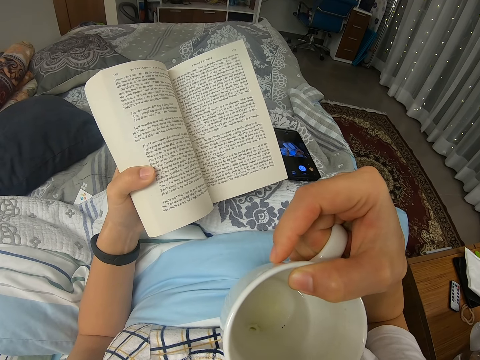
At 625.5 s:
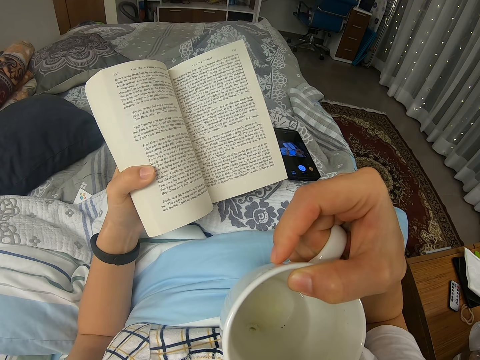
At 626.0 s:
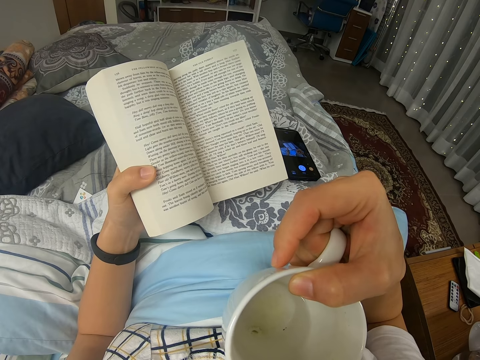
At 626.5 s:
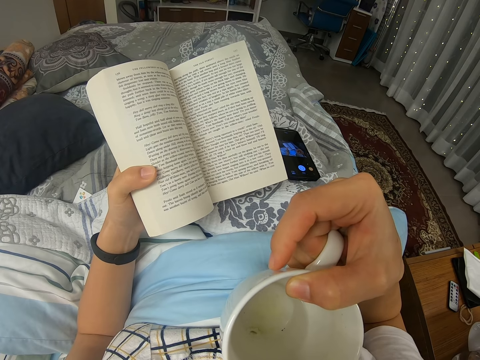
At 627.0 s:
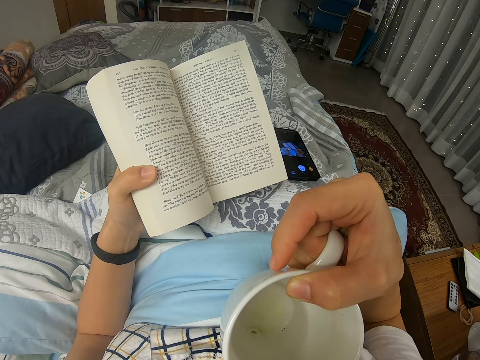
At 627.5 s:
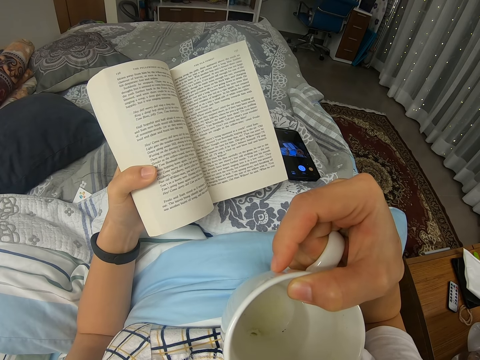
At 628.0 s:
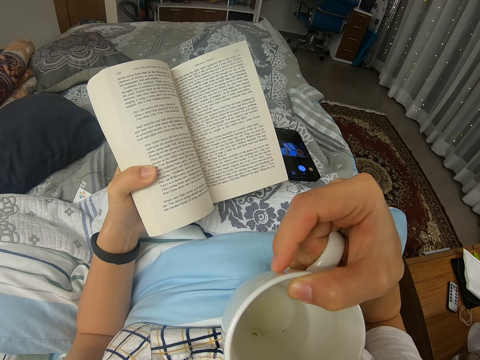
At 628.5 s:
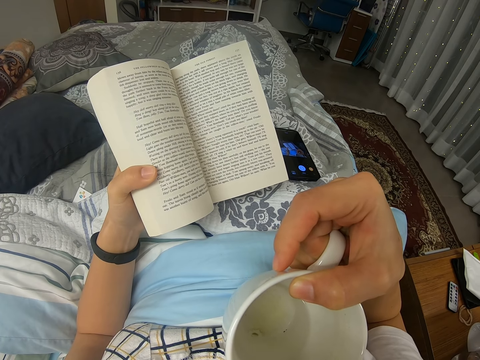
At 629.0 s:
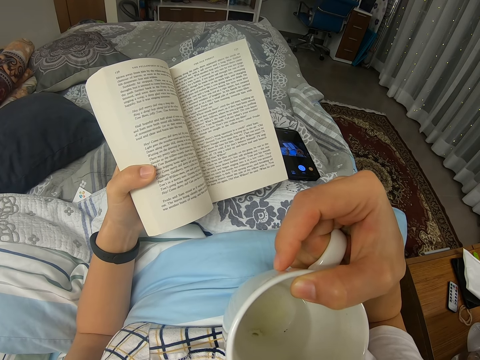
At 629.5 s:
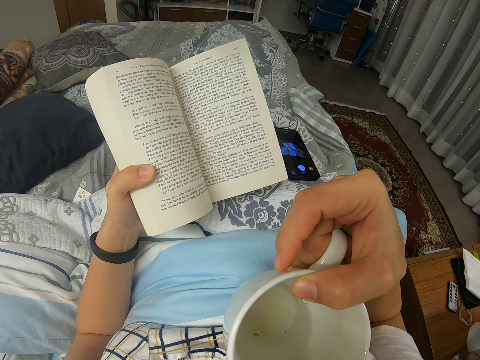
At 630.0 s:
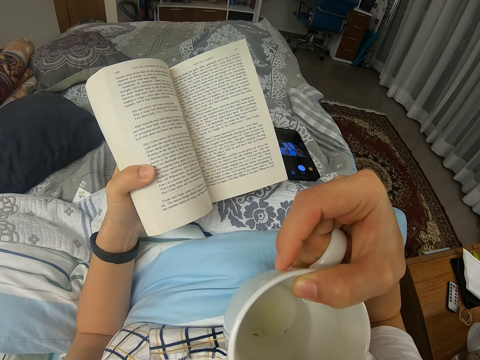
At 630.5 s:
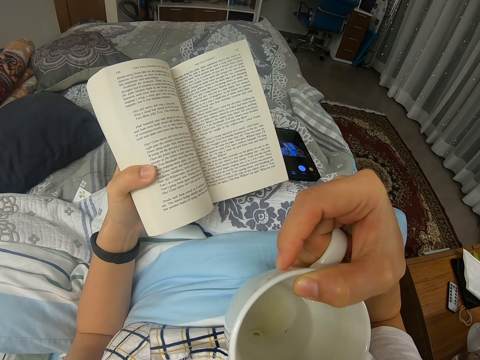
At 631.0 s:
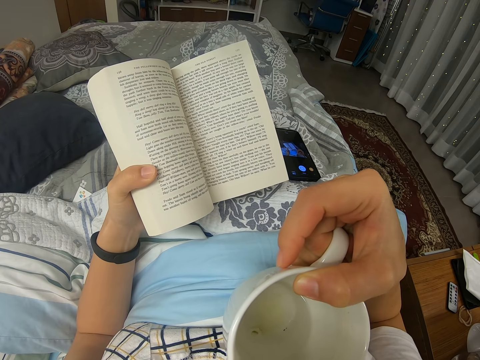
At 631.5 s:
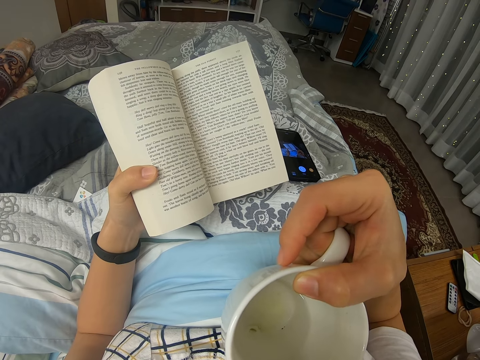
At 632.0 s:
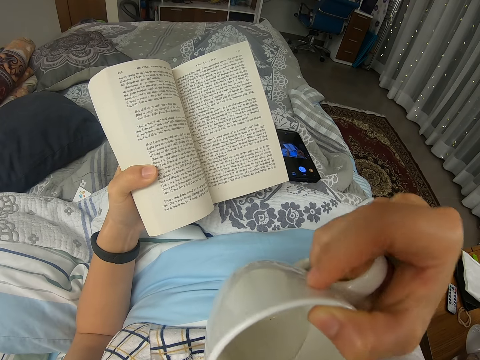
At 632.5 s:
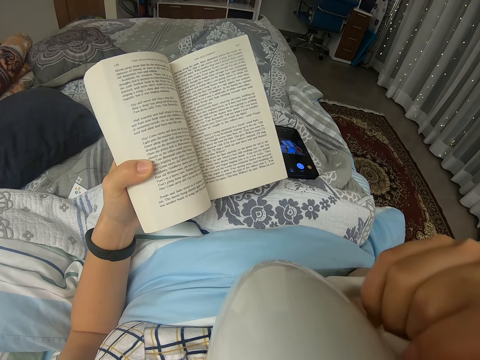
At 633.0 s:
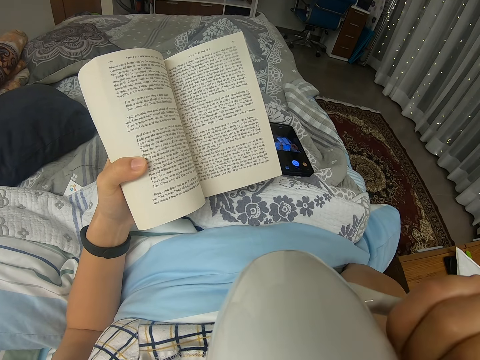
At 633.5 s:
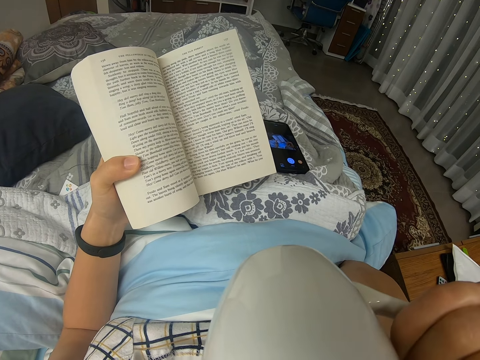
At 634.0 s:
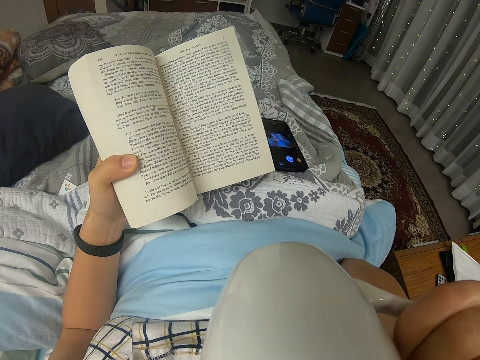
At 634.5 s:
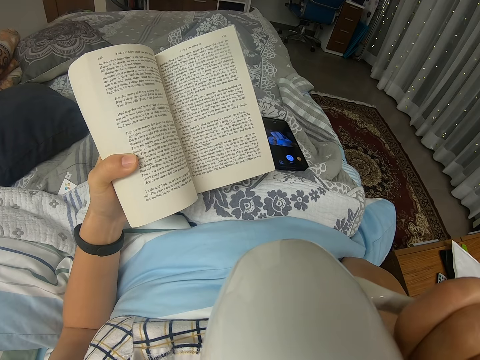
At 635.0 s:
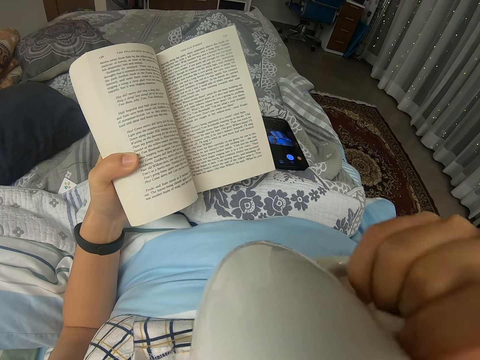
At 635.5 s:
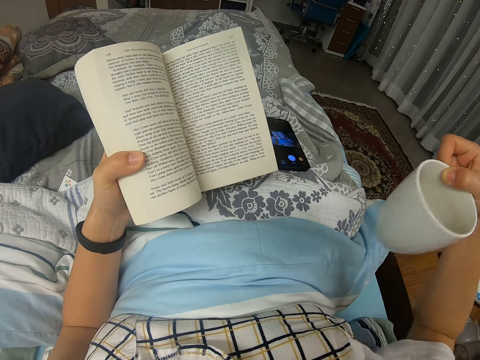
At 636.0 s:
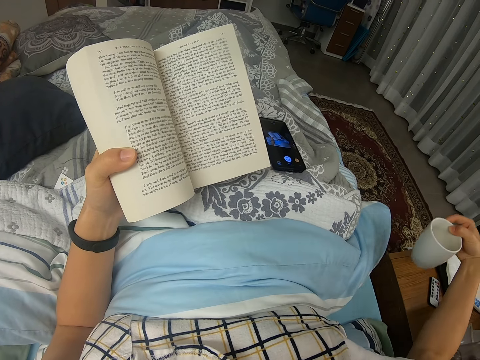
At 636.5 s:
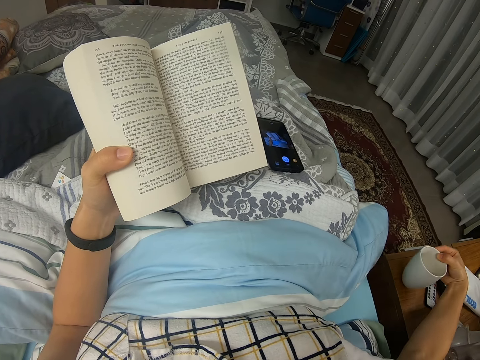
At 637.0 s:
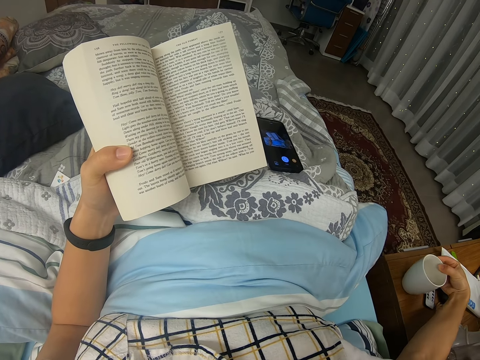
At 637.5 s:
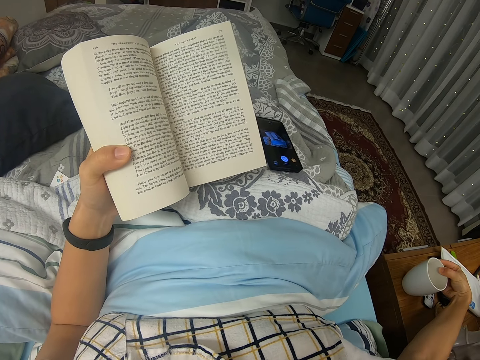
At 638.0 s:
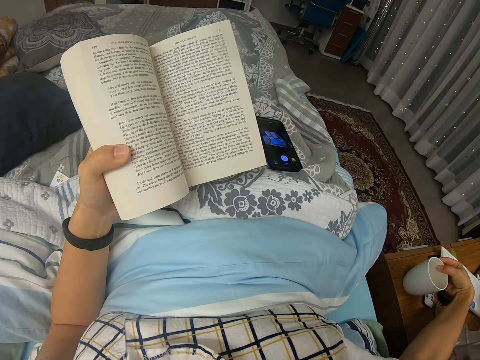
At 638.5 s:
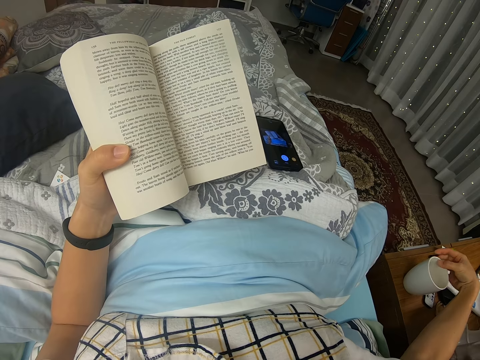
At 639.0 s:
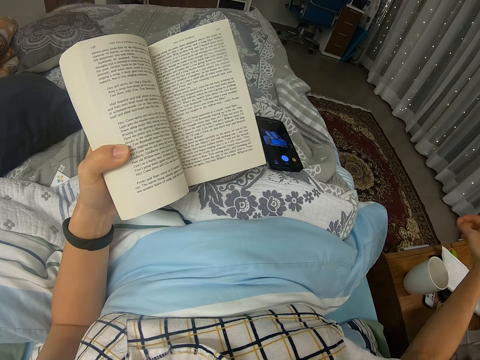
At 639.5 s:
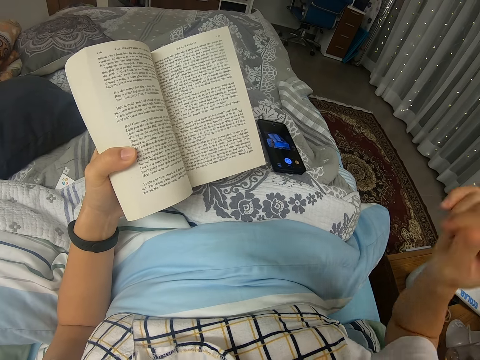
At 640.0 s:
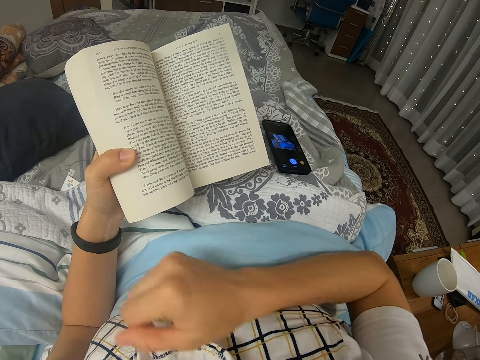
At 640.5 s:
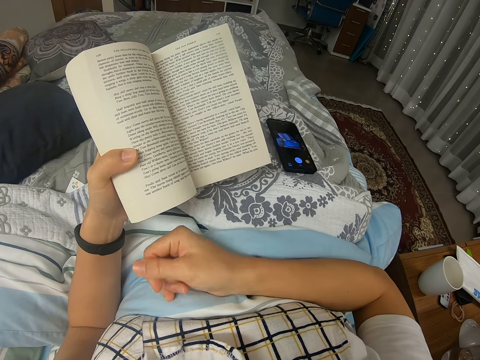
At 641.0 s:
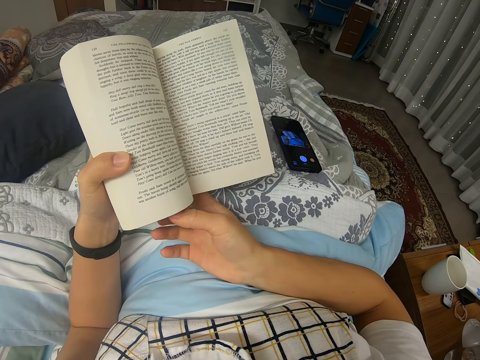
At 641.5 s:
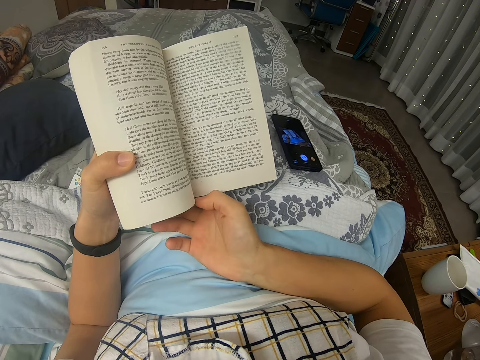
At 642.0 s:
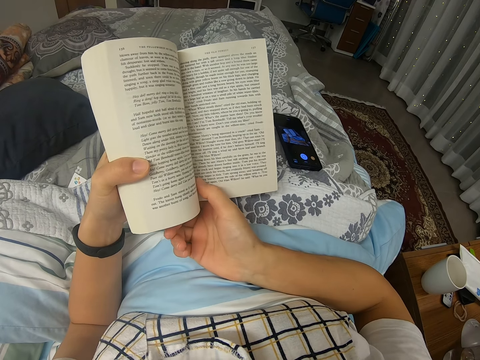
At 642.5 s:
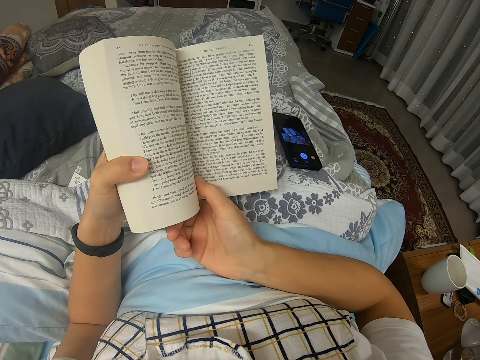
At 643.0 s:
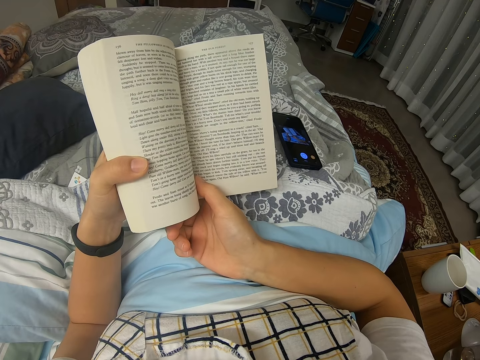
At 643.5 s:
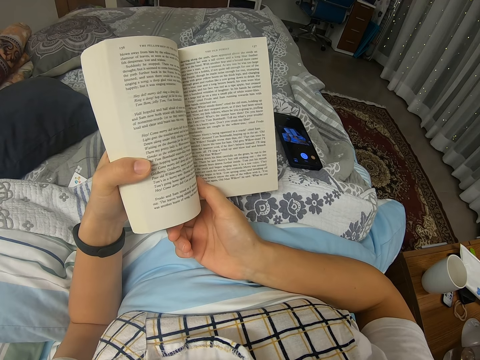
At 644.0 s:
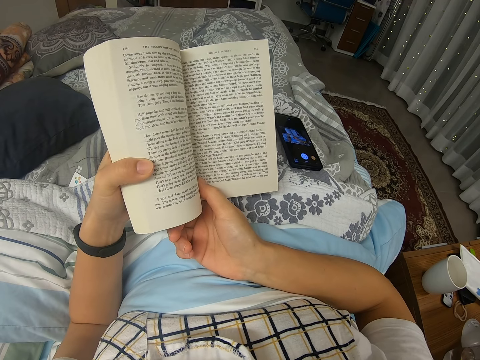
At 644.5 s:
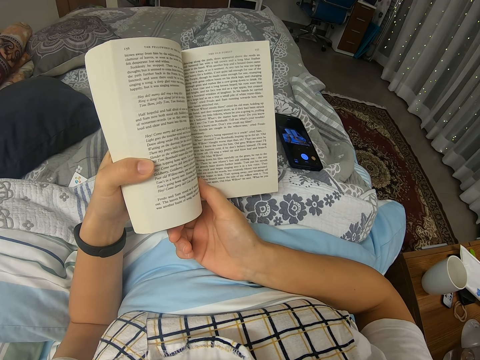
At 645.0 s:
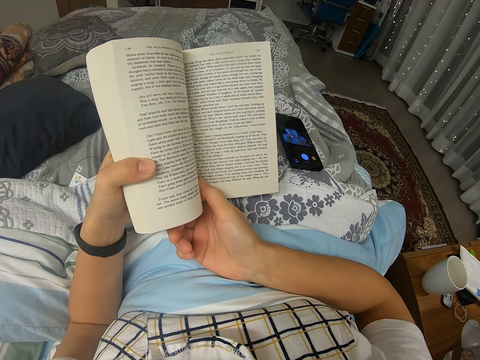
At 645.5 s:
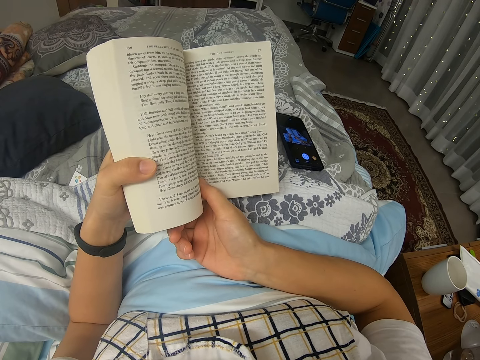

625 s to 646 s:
The camera wearer reads a novel. They drink water from a cup. They return the cup to the stool. They read the novel.

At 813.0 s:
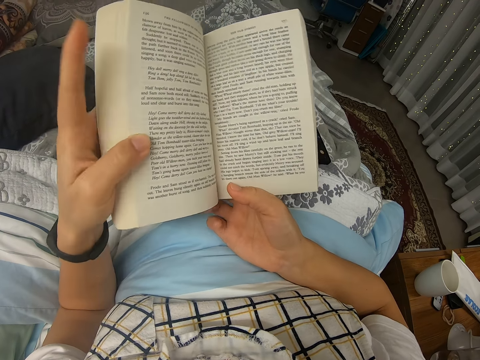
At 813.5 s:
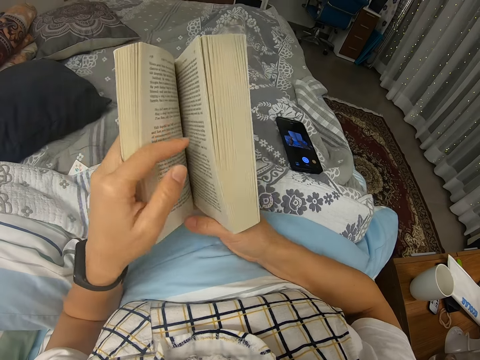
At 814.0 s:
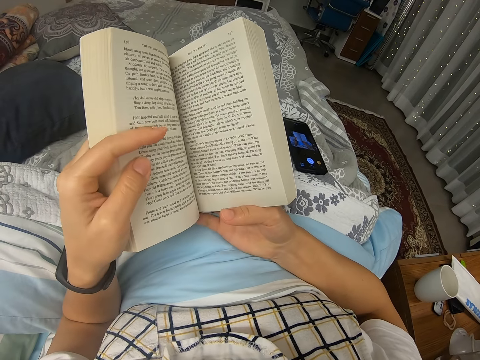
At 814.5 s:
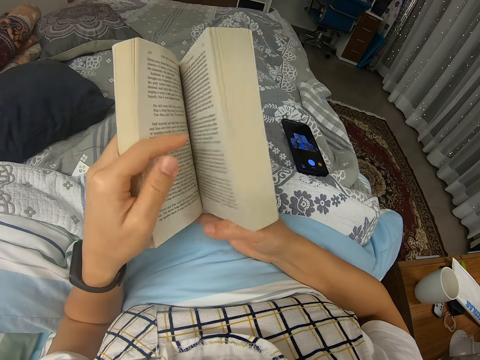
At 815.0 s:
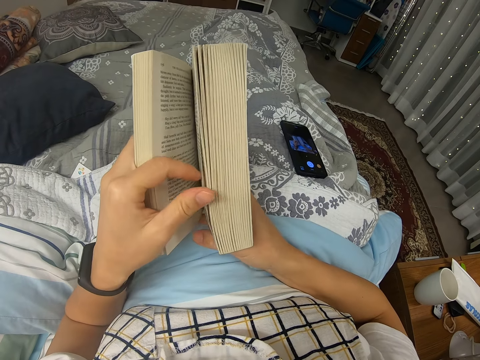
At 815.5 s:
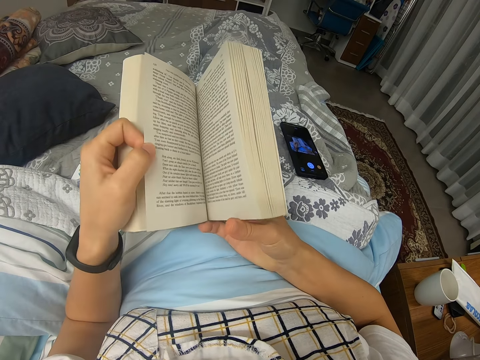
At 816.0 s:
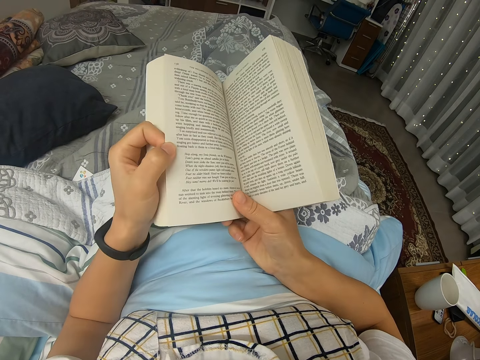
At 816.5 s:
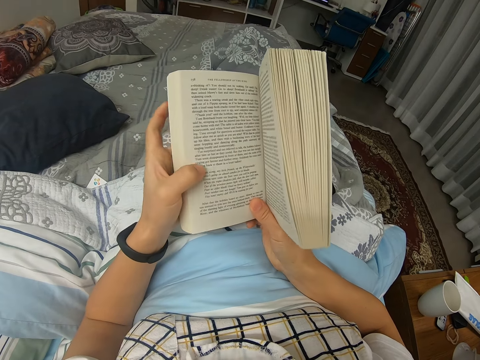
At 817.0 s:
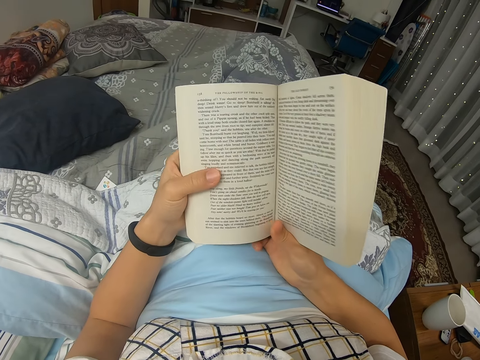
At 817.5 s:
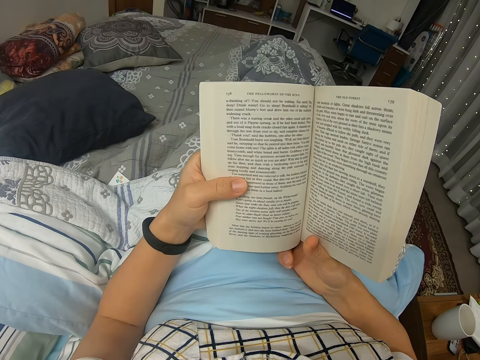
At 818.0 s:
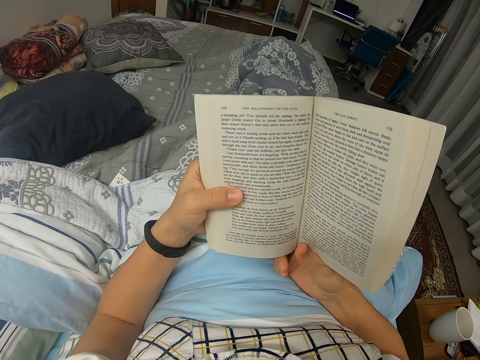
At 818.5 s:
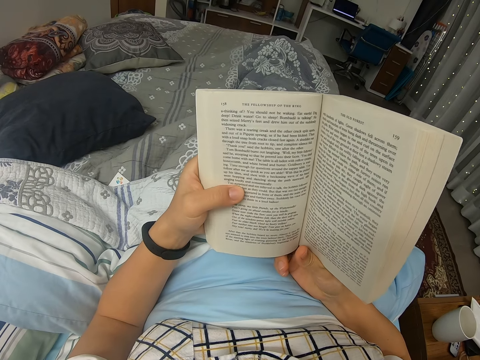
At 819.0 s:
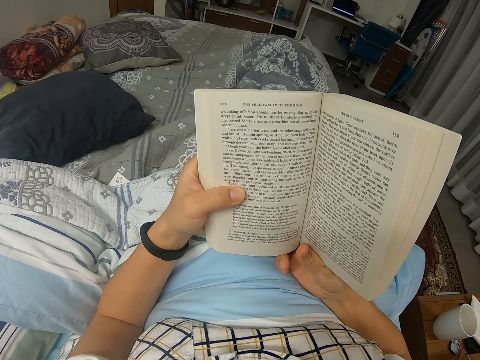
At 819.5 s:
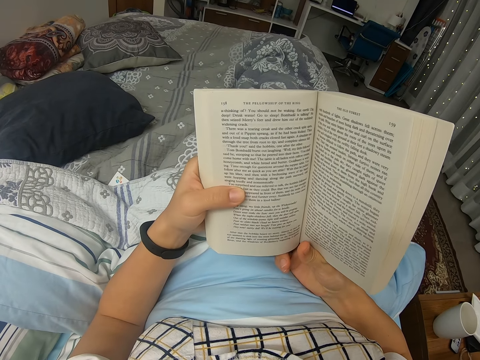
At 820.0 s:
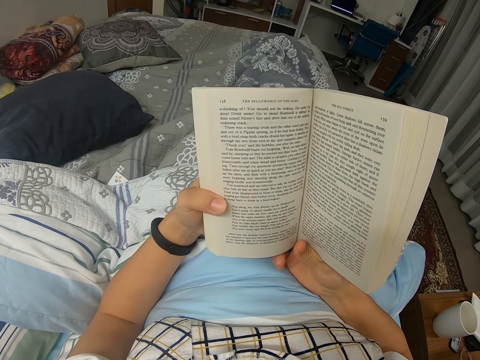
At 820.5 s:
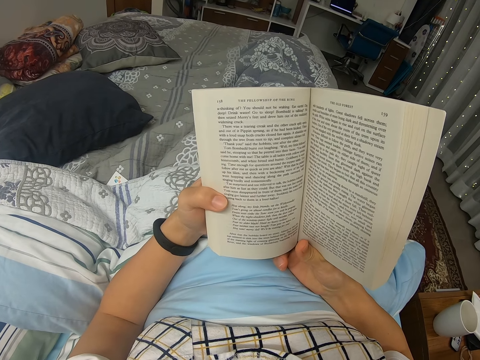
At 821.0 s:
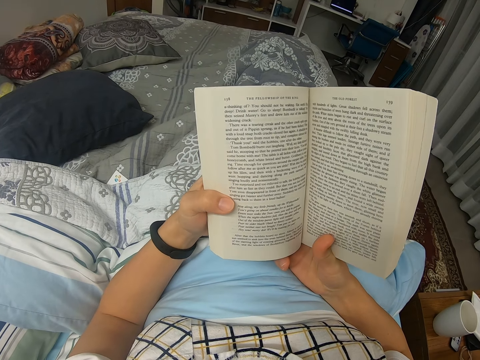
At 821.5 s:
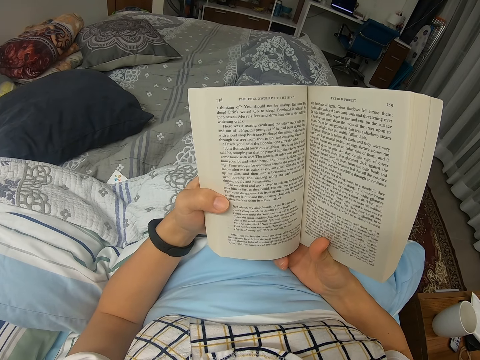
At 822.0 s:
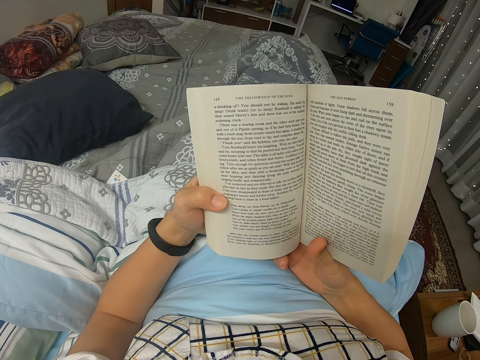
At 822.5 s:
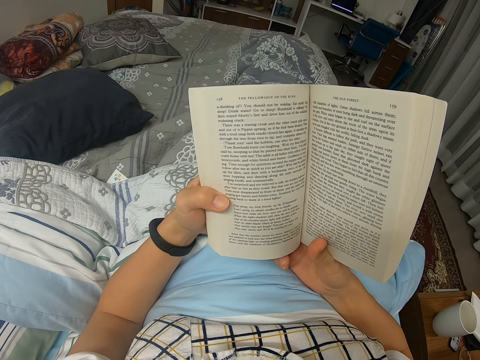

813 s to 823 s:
The camera wearer flips a book page. They peruse a novel. They read the novel.
